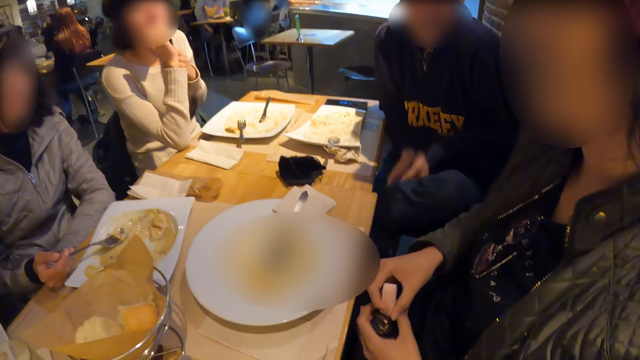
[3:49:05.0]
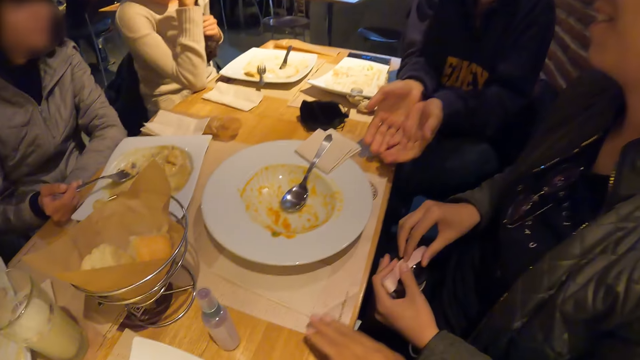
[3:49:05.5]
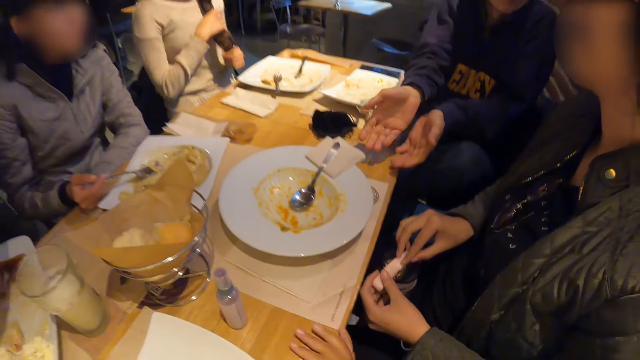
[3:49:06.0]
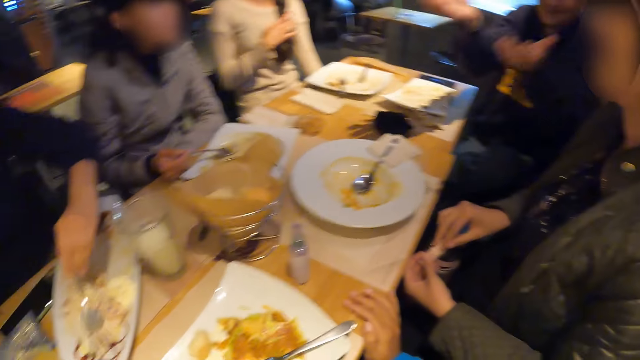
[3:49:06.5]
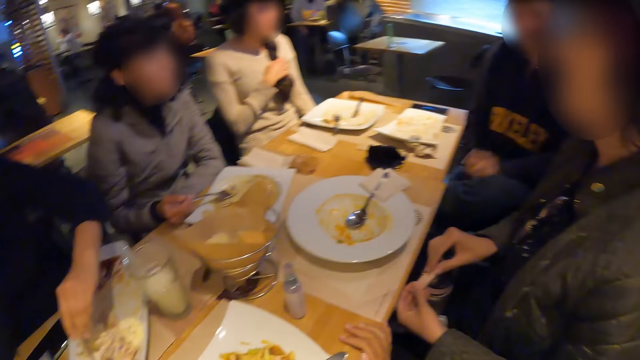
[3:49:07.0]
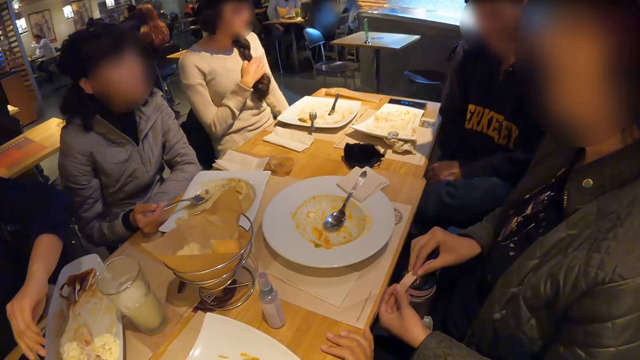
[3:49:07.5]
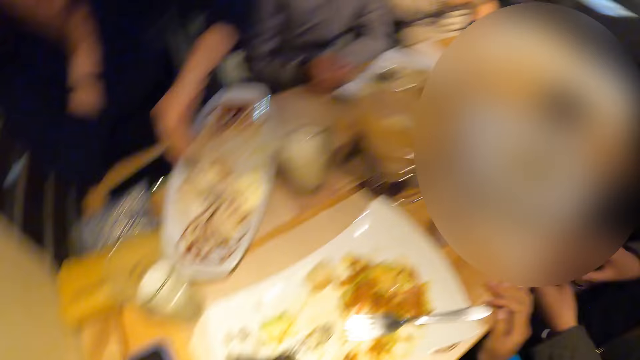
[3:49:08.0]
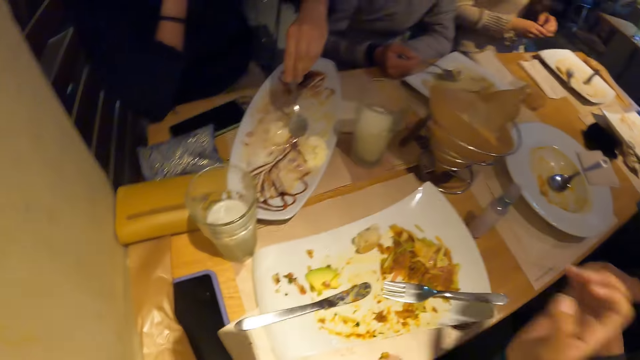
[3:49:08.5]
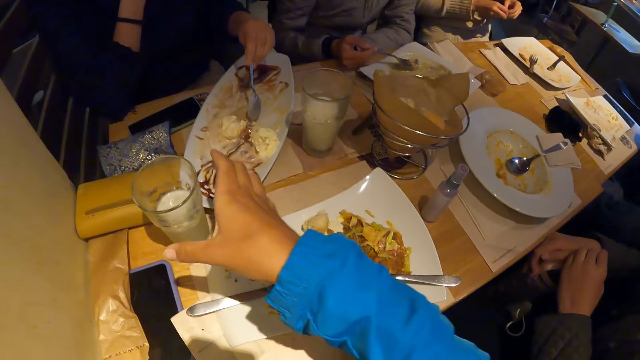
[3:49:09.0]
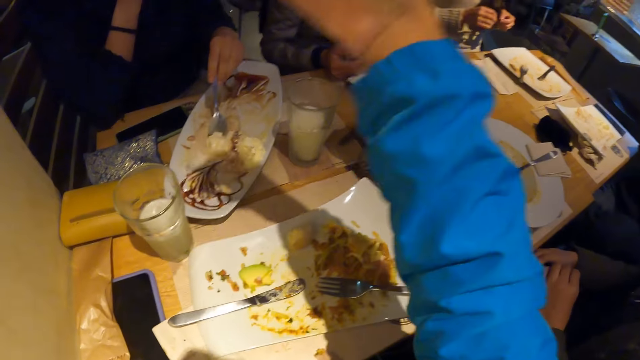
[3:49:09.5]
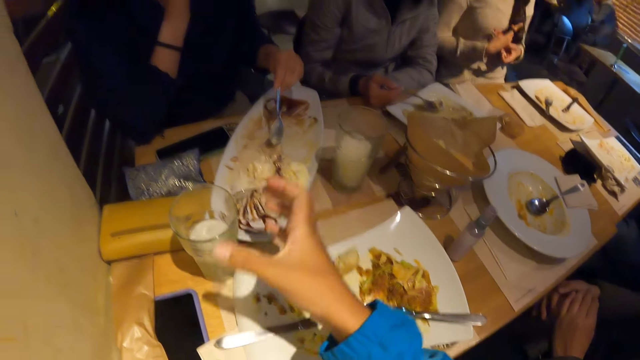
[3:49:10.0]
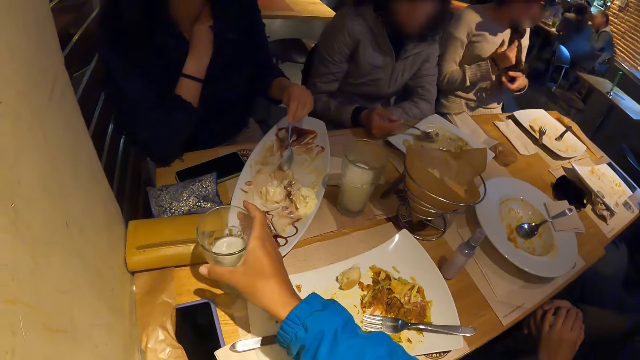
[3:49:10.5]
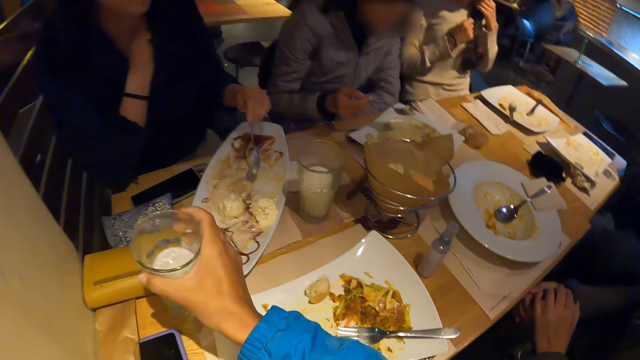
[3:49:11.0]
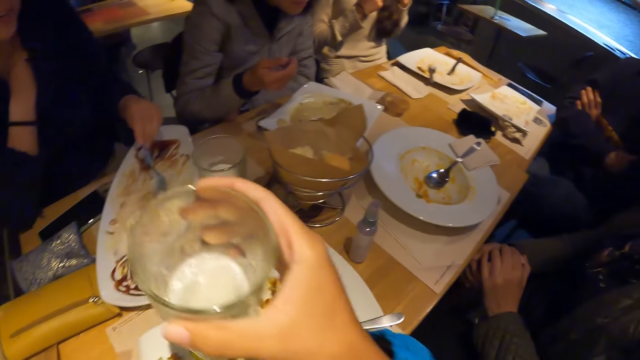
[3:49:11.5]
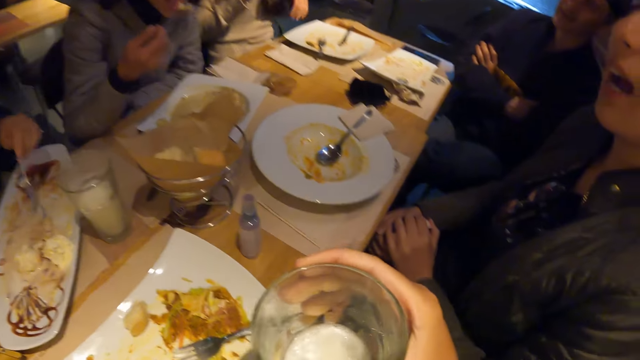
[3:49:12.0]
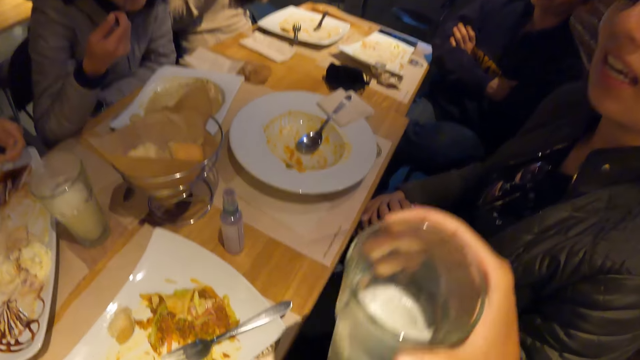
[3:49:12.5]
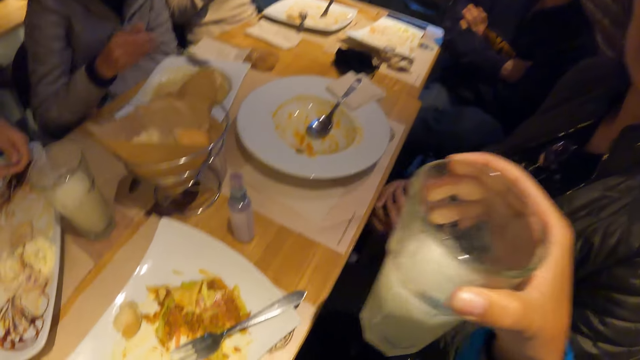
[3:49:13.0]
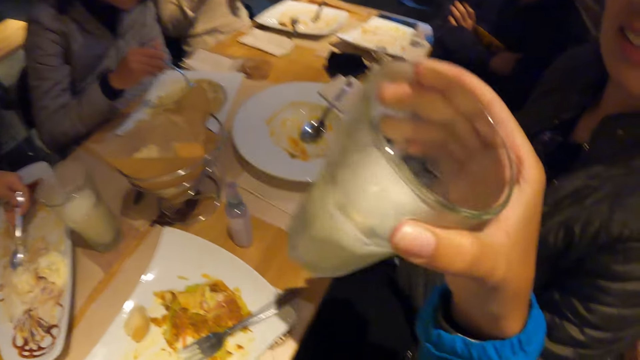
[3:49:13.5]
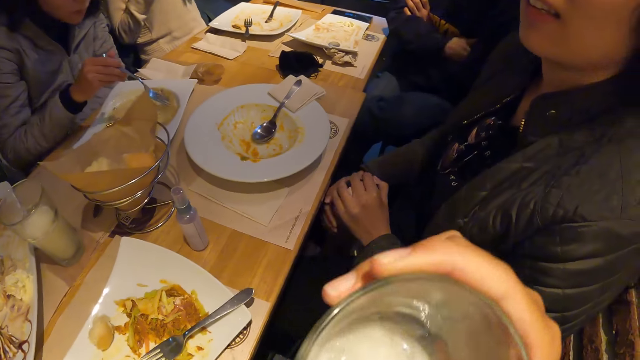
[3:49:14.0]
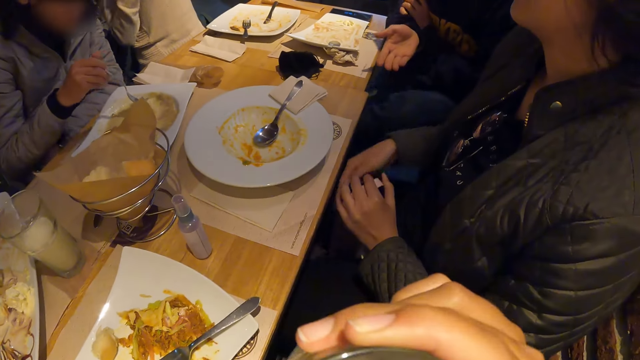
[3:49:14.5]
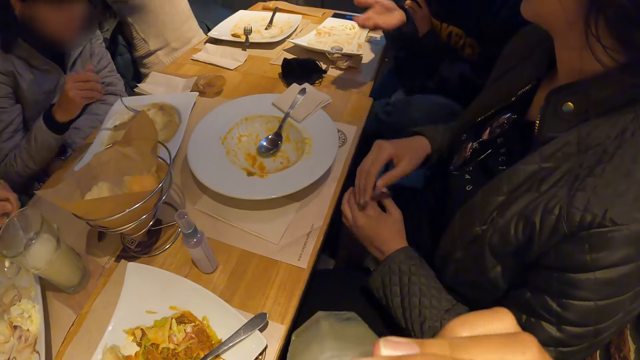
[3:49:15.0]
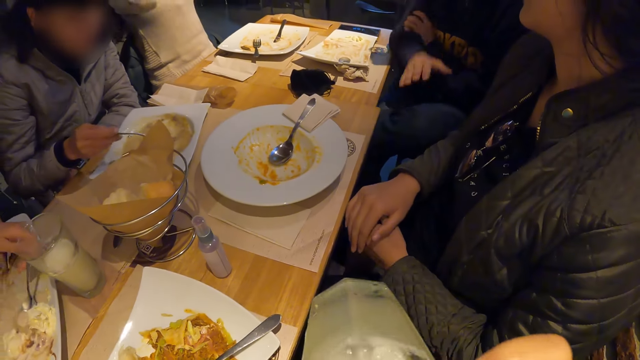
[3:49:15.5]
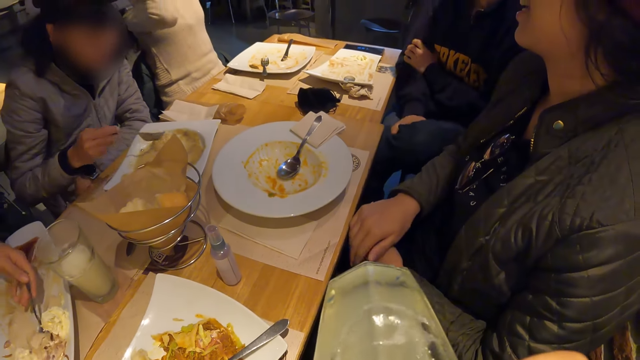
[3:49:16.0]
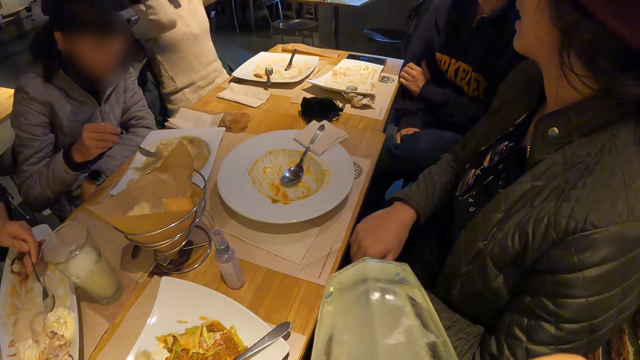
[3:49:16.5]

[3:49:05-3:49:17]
A man holds the bottle. The woman holds her hair with both hands in the eatery. Another man gestures out with his hand. The camera wearer looks around the room. The woman wears a bangle on her right hand in the eatery. The camera wearer picks the glass cup from the table with his right hand. He shakes the glass cup with his right hand in the eatery. He holds the glass. He interacts with another woman in the eatery. He drinks lemonade from the glass cup in his left hand.

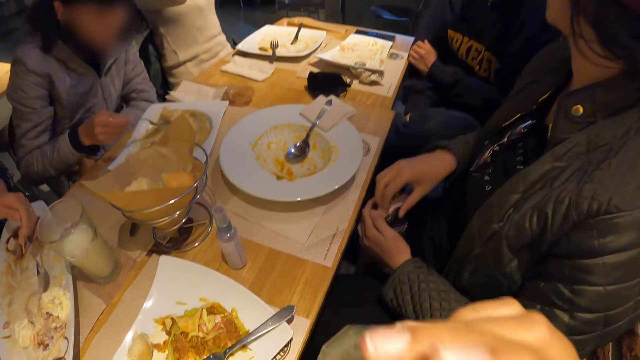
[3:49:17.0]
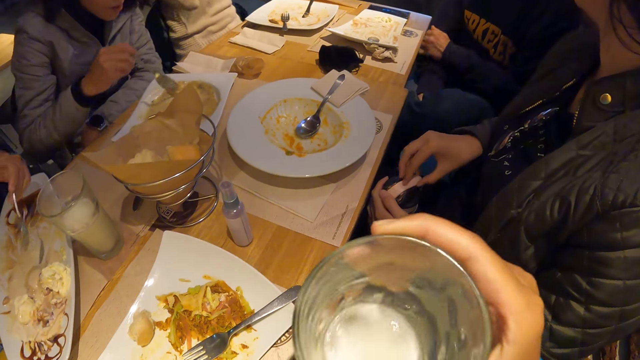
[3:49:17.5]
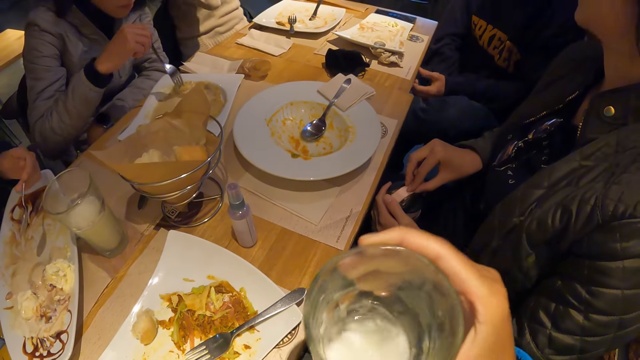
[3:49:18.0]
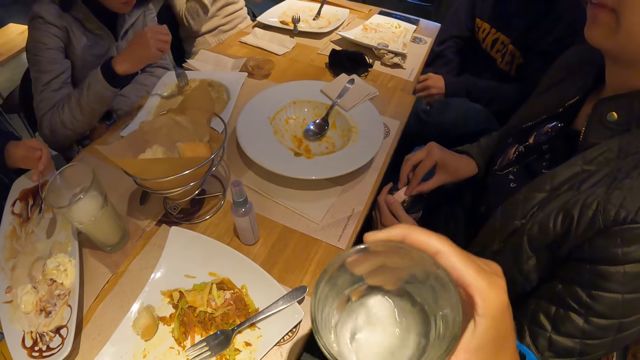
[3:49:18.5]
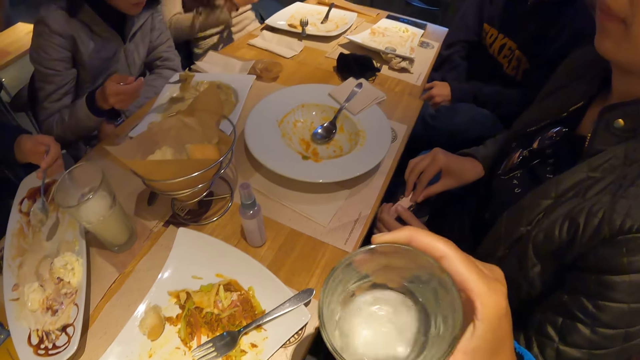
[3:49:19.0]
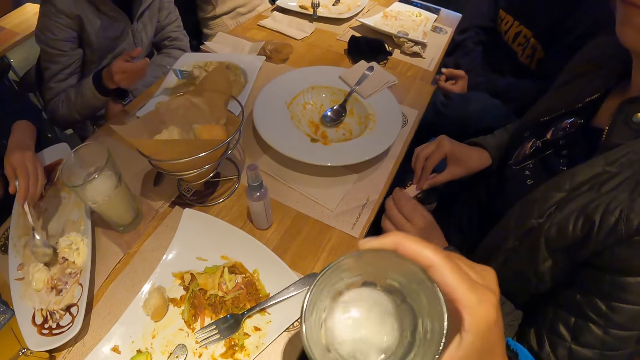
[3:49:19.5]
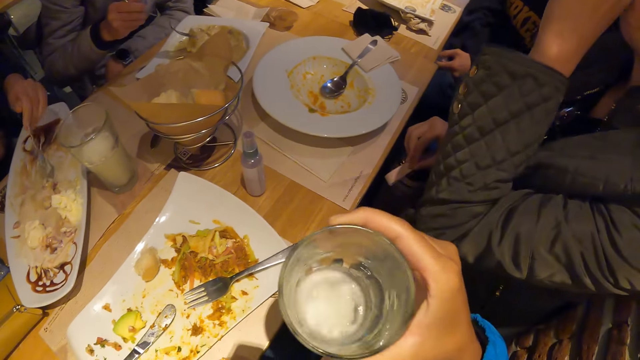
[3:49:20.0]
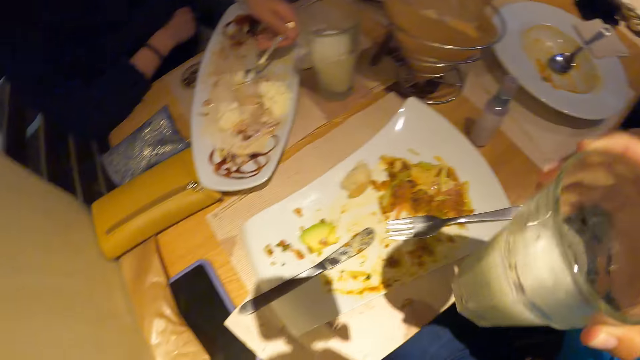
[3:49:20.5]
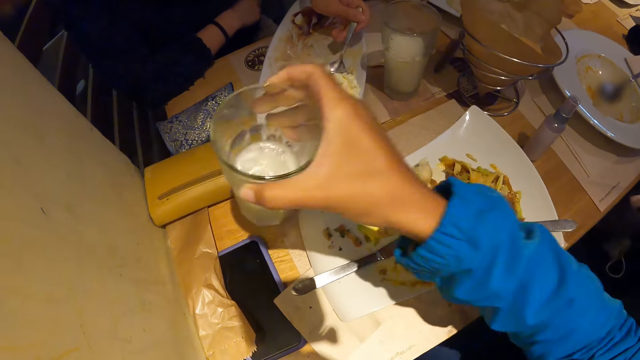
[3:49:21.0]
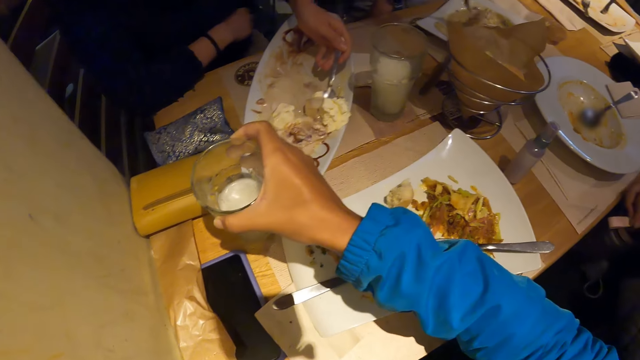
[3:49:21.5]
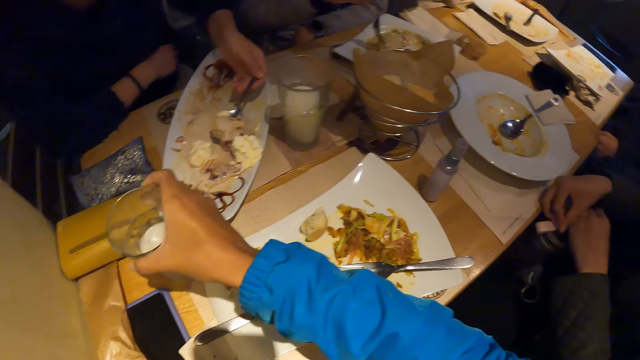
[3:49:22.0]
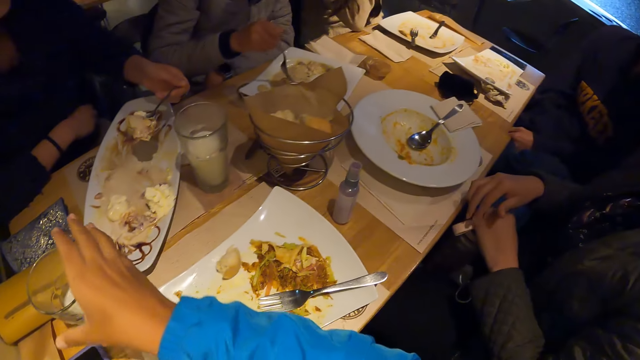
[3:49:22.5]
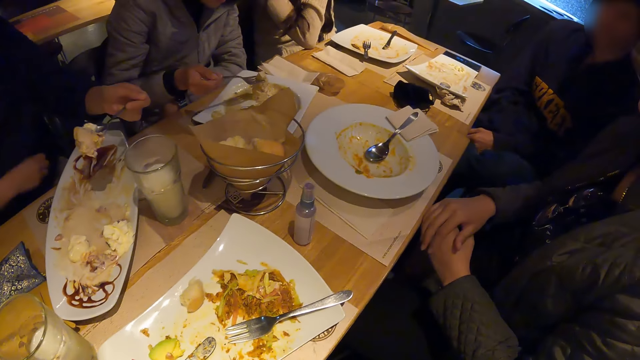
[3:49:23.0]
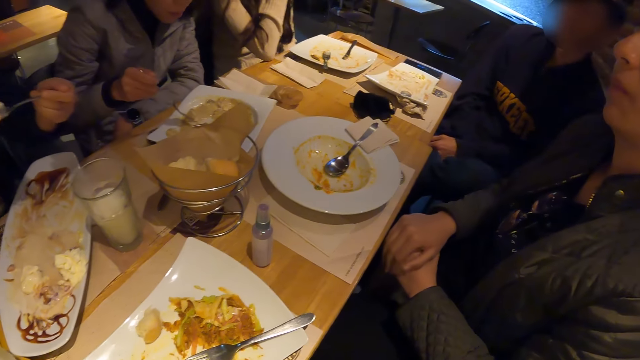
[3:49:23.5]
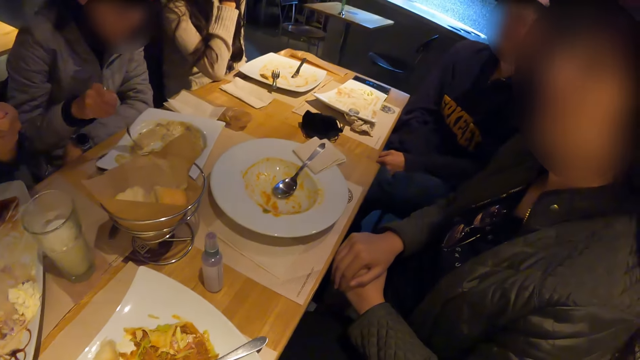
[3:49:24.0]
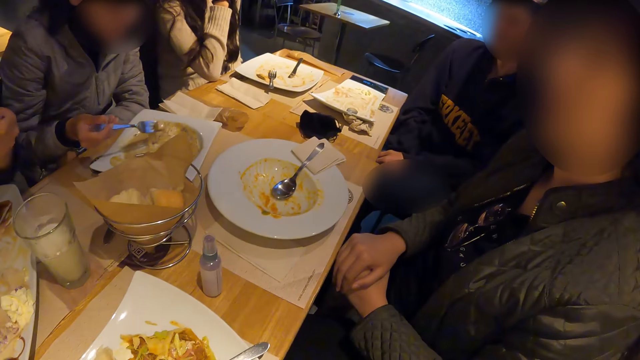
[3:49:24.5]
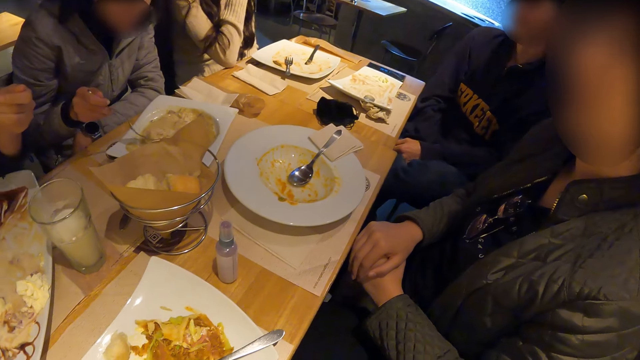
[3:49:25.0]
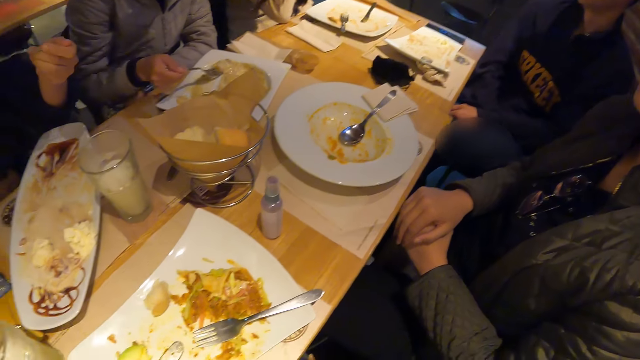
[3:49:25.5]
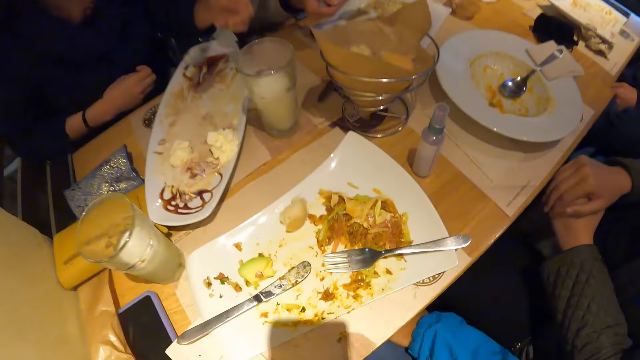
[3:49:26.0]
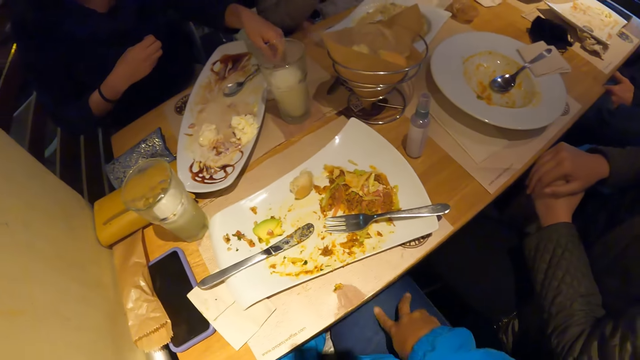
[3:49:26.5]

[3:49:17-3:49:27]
The camera wearer shakes the glass. He drops the glass cup on the table with his right hand. A man holds food. The man eats the food. The camera wearer looks around the room.
